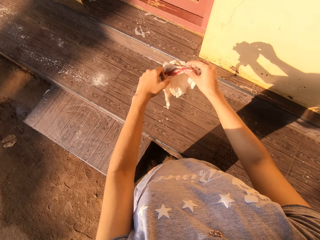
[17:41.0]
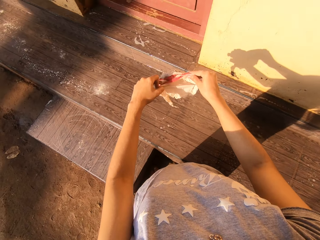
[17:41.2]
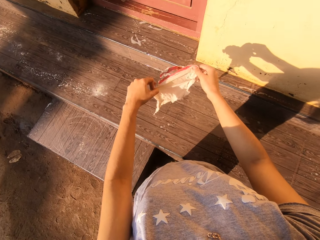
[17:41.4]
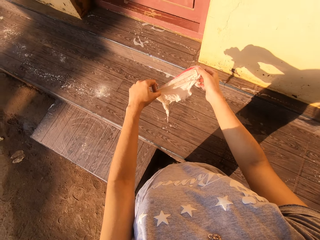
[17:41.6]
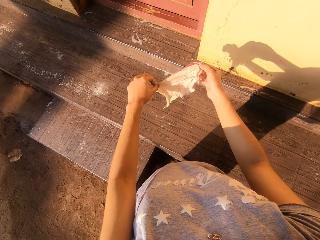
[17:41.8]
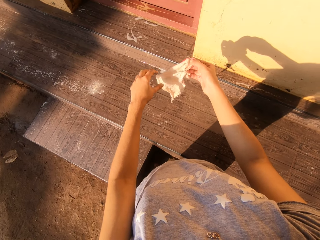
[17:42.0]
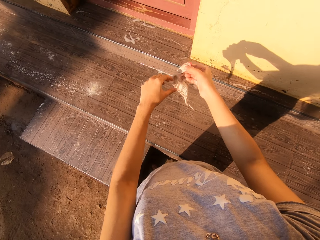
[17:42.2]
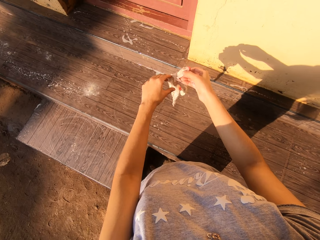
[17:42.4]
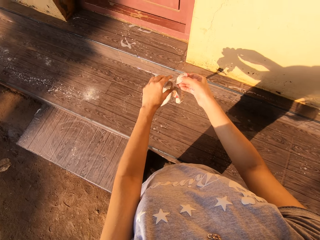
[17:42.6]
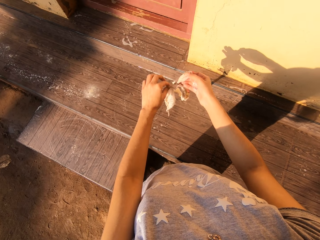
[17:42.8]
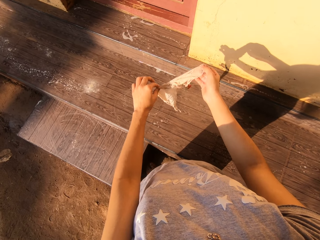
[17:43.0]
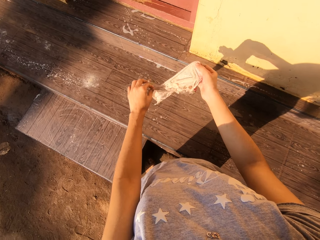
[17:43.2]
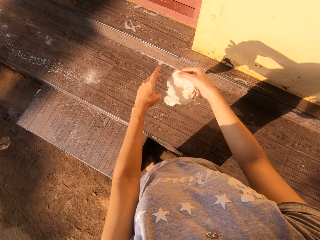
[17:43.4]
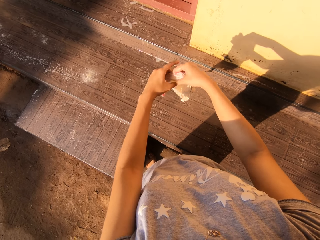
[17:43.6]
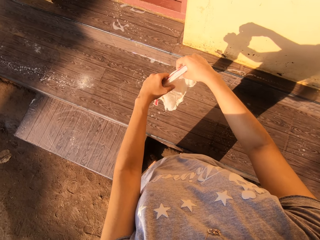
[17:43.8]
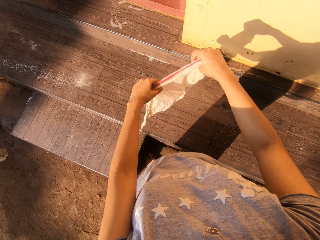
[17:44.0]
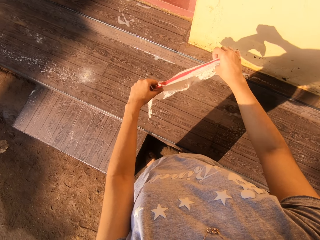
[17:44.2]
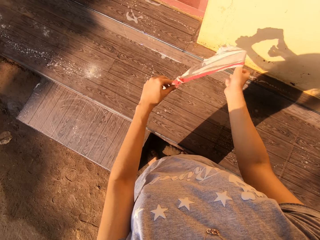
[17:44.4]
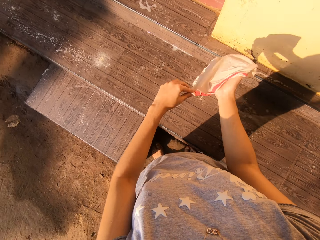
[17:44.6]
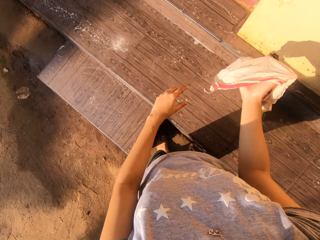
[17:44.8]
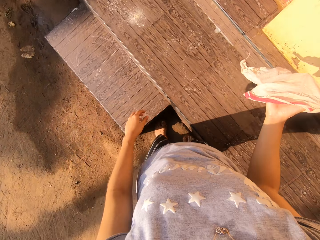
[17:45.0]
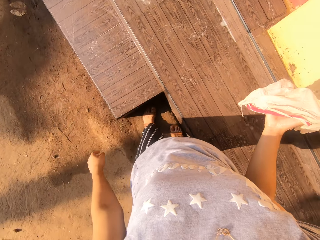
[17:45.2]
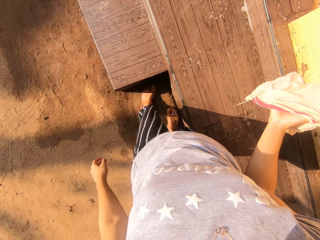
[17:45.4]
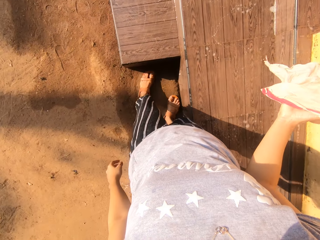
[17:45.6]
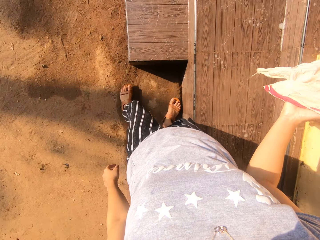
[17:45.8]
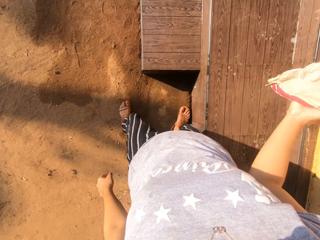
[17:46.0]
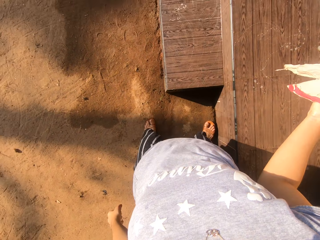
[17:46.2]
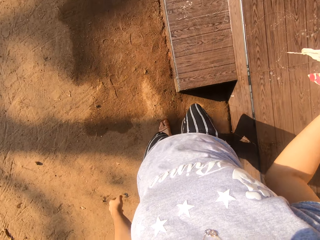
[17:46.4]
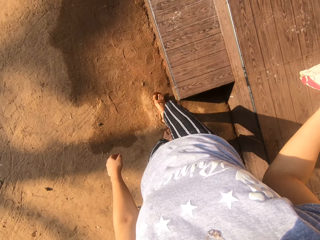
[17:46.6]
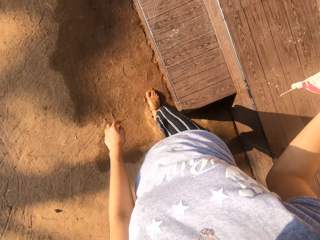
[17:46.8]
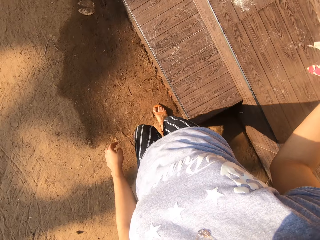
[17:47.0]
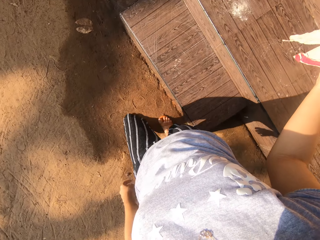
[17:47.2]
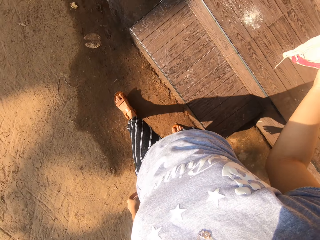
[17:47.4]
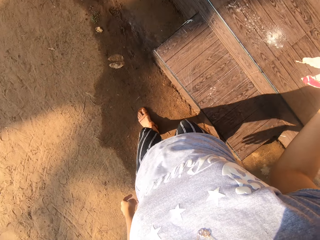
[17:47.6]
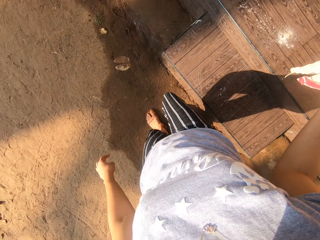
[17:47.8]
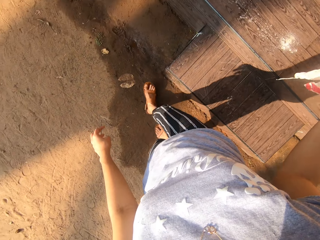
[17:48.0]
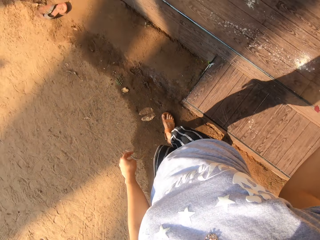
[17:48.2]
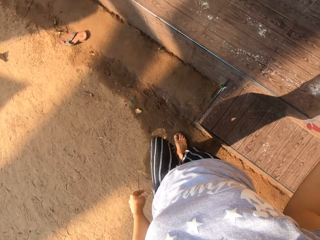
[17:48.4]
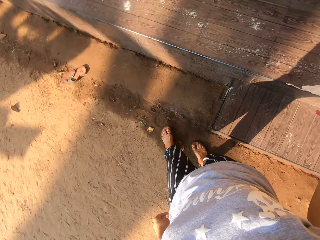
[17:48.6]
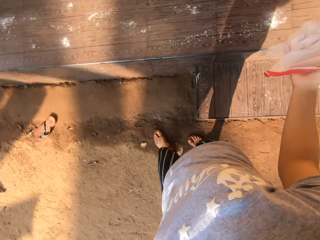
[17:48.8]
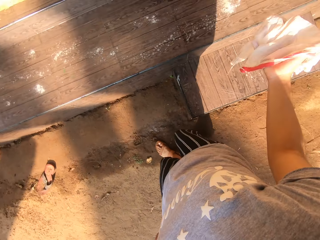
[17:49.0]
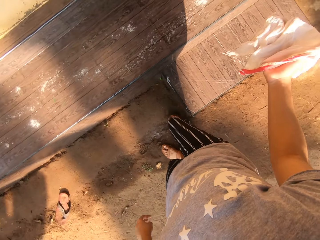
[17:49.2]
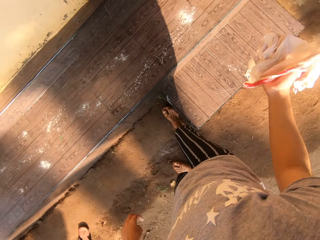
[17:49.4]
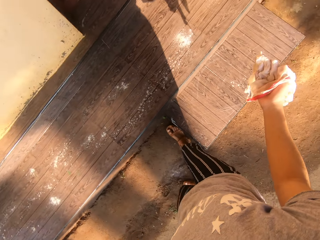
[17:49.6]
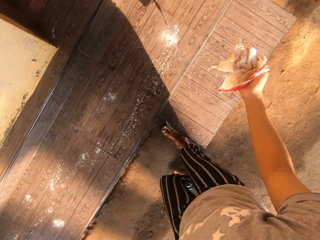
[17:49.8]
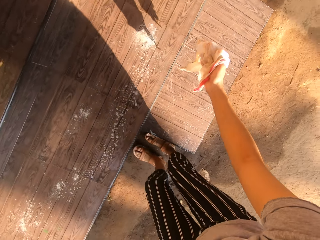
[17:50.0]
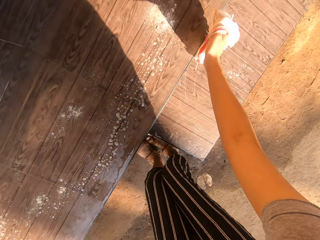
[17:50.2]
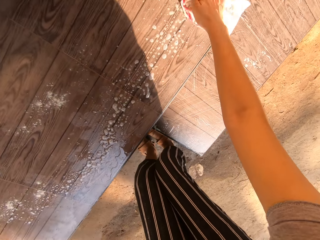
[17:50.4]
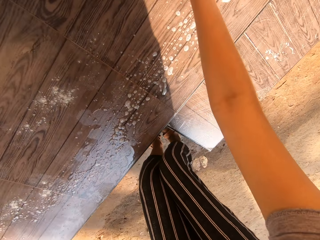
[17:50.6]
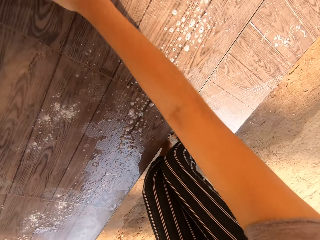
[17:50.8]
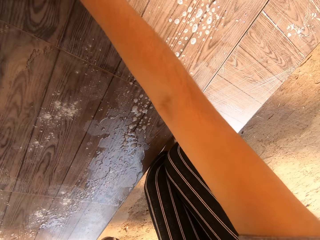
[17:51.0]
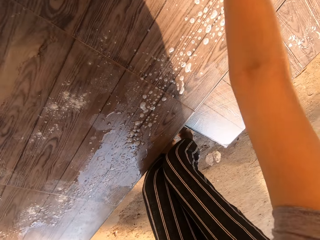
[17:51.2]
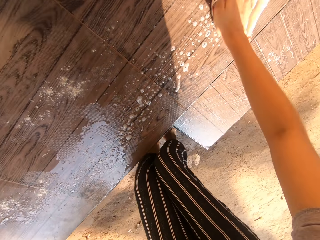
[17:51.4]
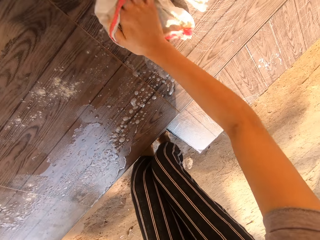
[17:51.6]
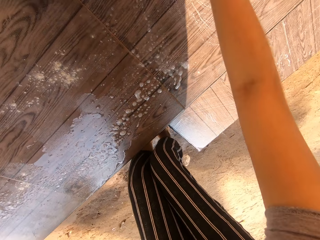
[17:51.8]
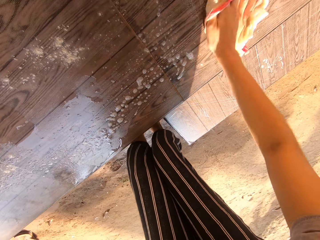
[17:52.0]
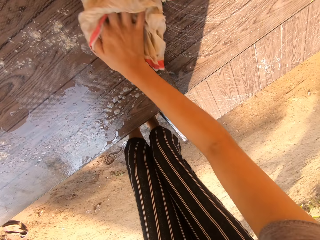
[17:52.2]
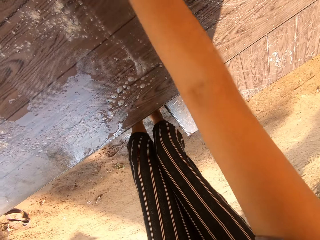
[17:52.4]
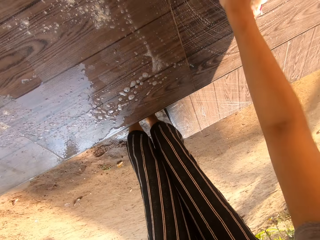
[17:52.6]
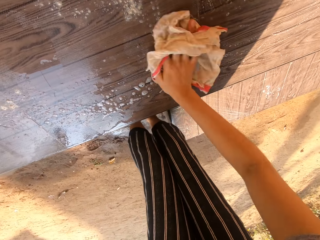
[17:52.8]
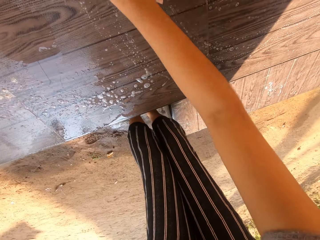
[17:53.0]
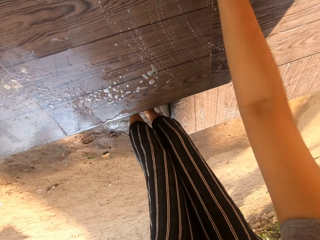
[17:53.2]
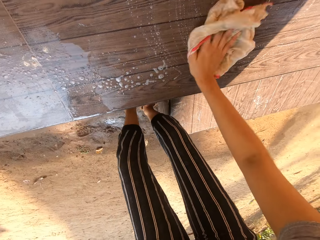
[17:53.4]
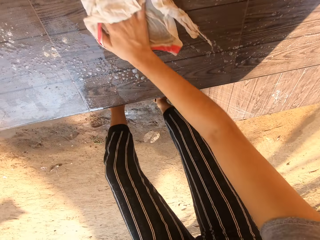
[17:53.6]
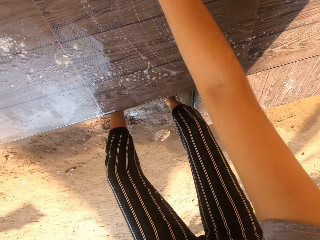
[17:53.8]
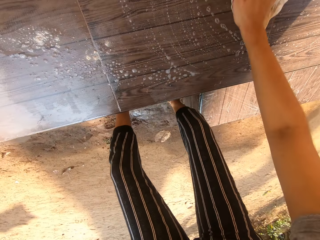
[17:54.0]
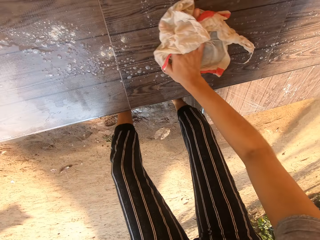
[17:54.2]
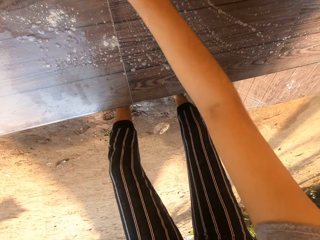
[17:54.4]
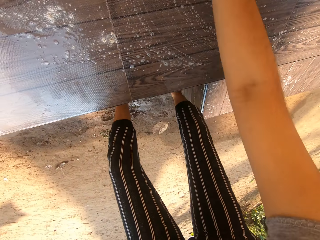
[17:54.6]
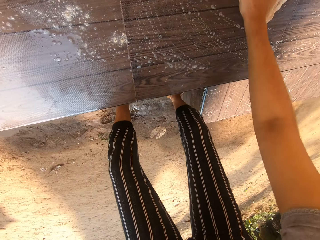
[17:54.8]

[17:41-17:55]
The camera wearer holds the wet rag with her right hand. She moves around. She cleans the tiled pavement with the wet rag in her right hand.

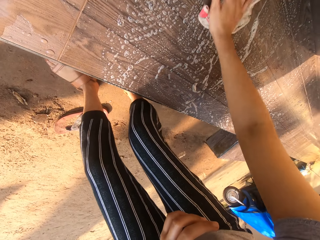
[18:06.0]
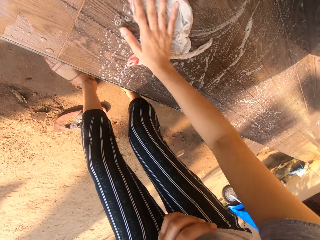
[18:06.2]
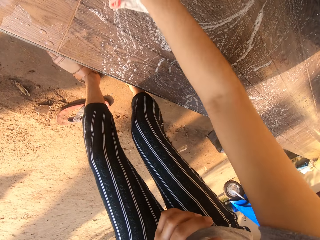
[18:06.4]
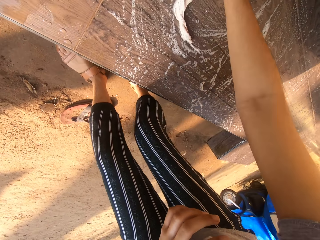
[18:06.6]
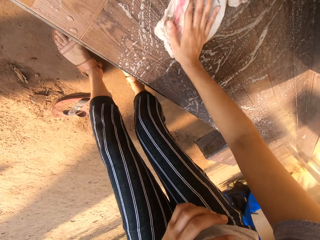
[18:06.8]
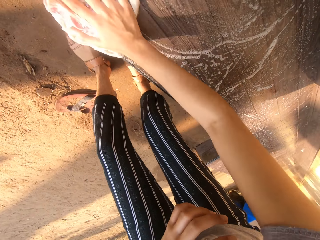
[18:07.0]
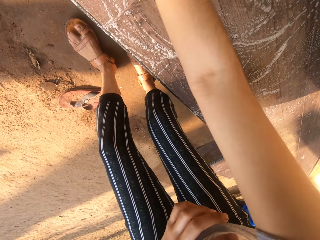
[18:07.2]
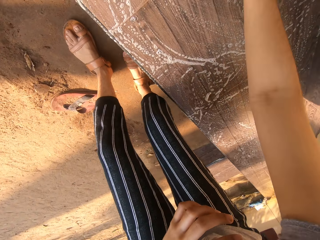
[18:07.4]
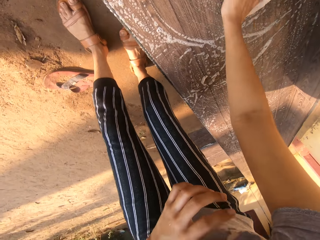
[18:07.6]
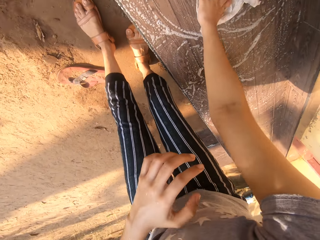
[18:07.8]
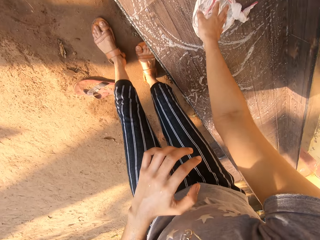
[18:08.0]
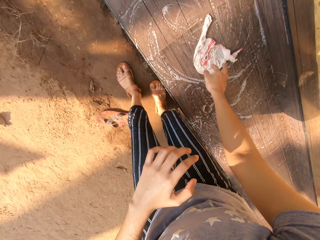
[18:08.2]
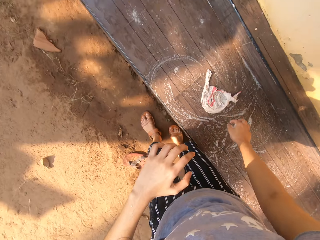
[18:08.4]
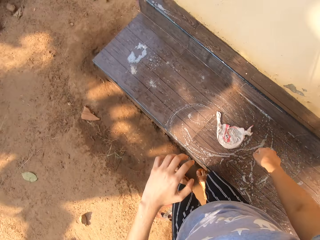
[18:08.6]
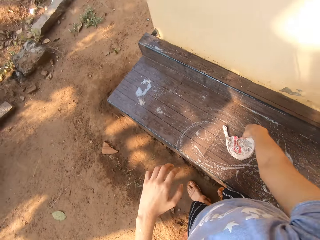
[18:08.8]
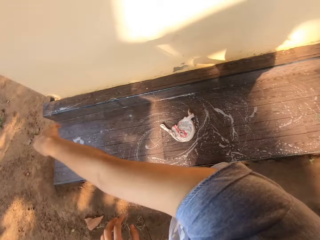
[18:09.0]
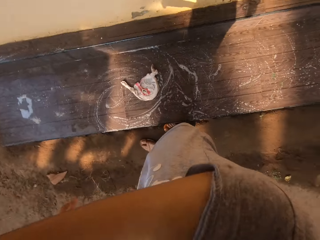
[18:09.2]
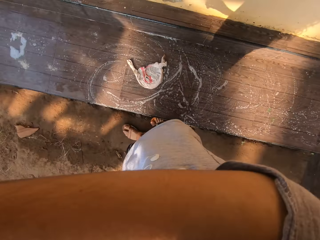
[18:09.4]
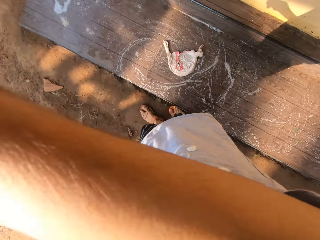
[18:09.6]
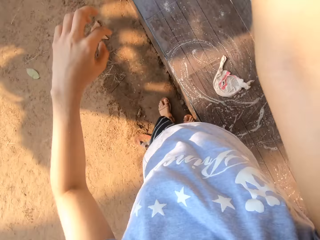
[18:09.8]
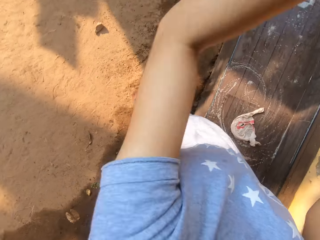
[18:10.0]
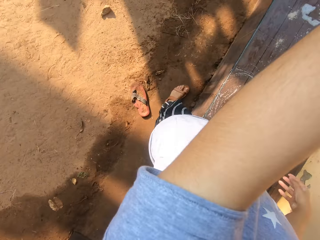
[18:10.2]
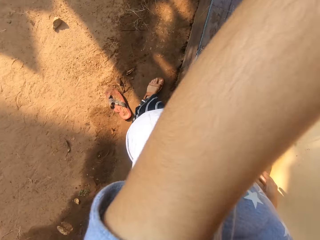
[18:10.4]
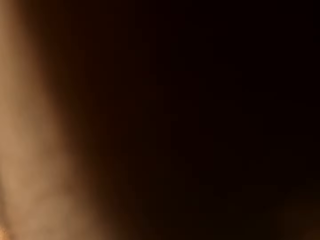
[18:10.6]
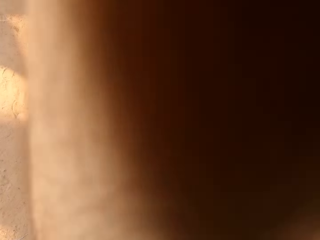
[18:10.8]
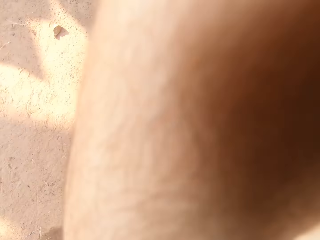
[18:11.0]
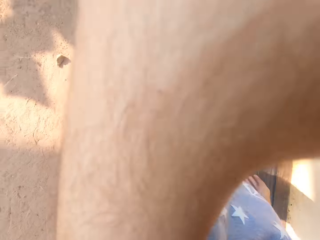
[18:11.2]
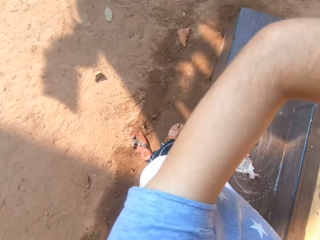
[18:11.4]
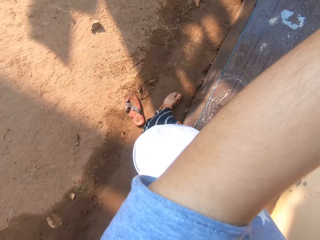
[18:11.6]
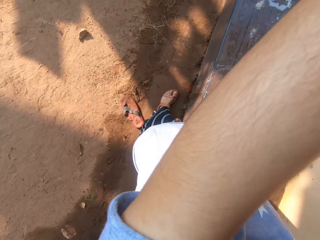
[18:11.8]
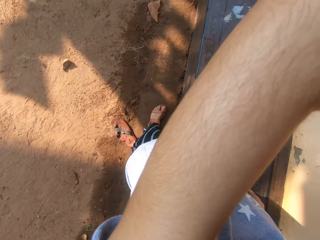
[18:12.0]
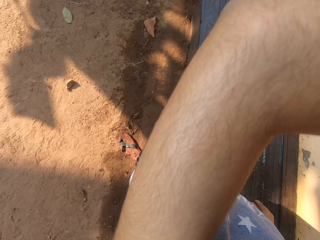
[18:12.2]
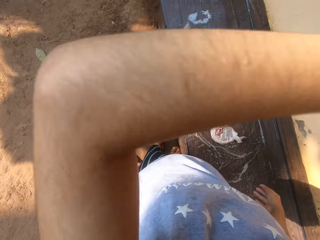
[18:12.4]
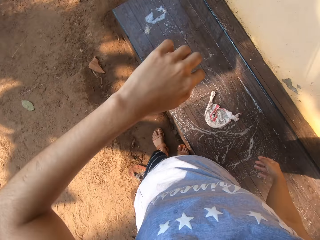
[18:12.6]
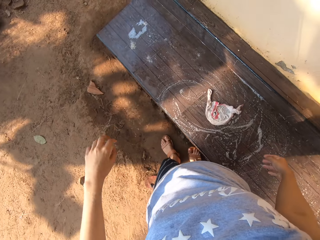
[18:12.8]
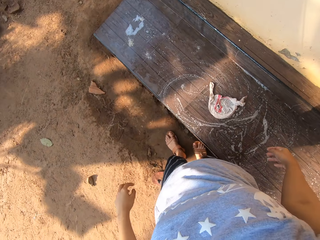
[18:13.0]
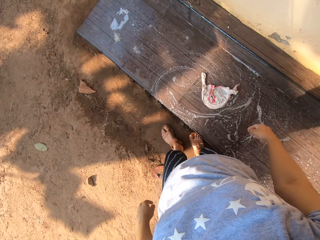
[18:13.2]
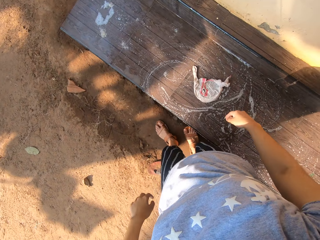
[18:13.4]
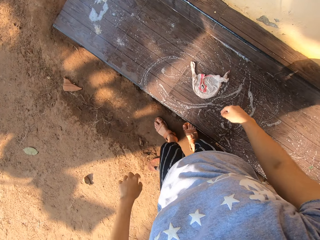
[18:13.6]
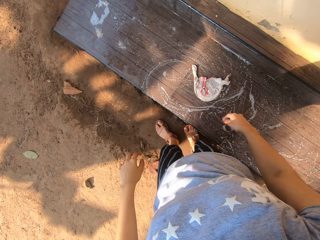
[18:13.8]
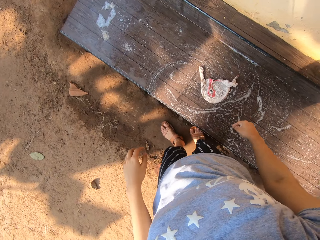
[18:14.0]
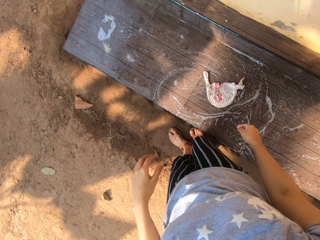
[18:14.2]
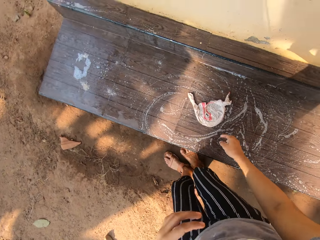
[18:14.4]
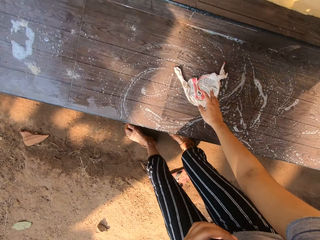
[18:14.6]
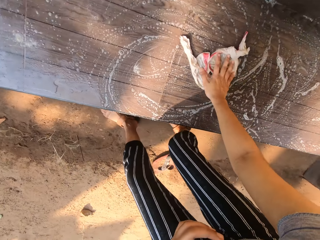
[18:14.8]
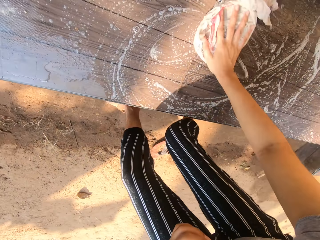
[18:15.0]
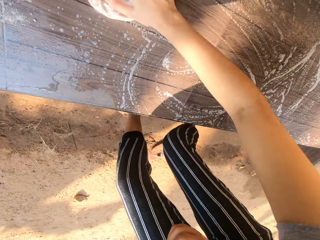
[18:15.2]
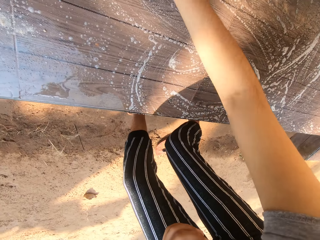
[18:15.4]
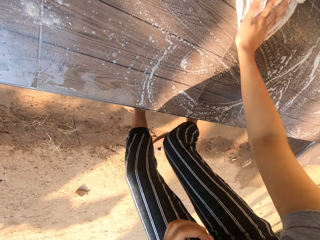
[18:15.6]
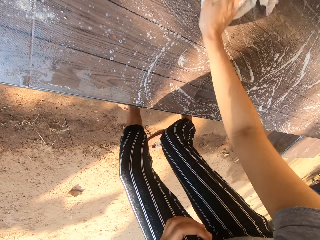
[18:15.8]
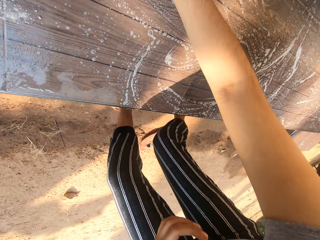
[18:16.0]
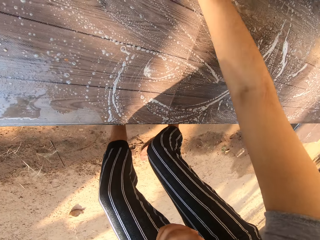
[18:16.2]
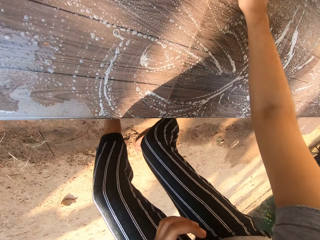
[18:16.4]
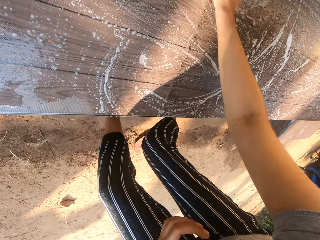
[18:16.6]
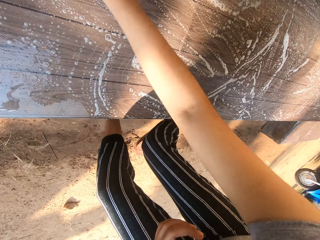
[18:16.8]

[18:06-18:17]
The camera wearer raises her left hand. She wipes her face with her right hand. She wipes her face with her left hand. She lowers her left hand. She cleans the tiled pavement with the wet rag with her right hand. She washes the front of the house with the soapy napkin in her right hand.
